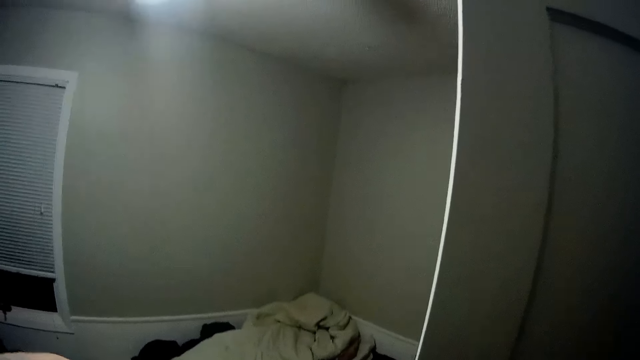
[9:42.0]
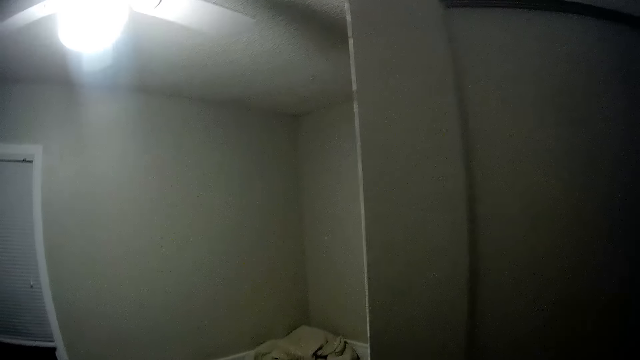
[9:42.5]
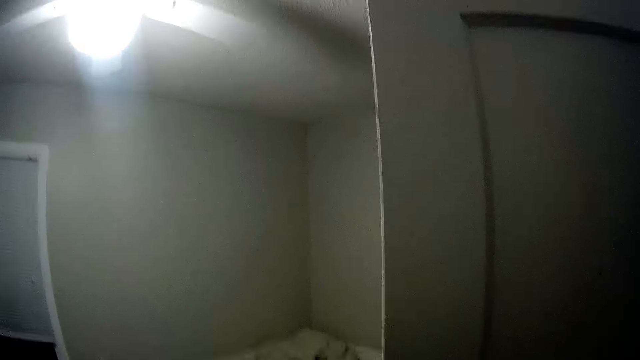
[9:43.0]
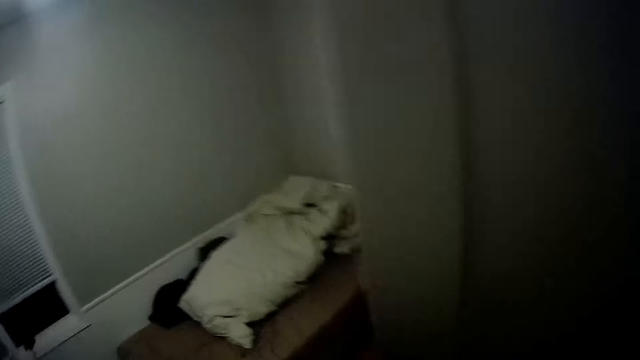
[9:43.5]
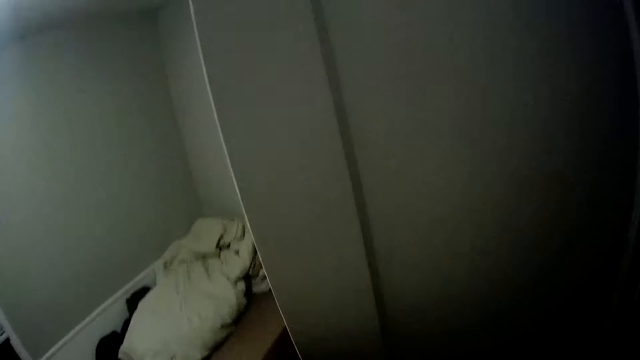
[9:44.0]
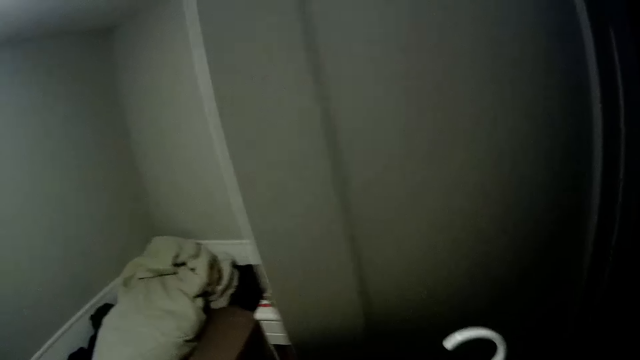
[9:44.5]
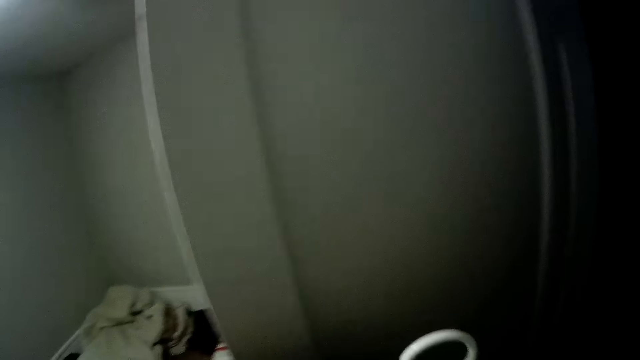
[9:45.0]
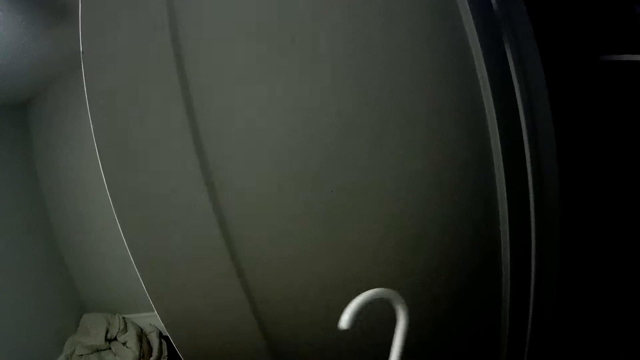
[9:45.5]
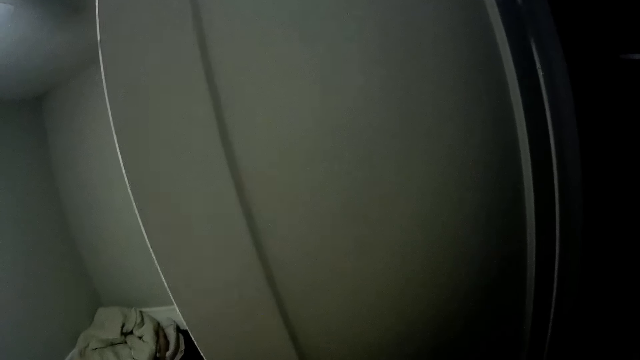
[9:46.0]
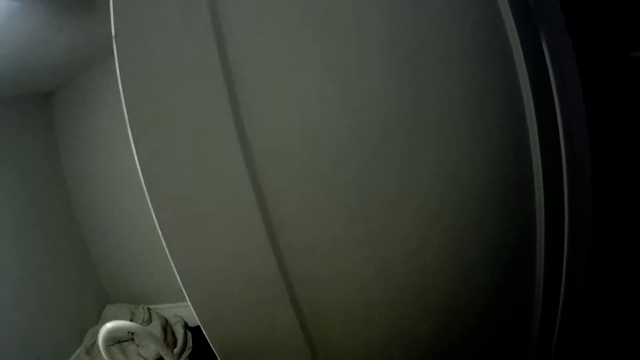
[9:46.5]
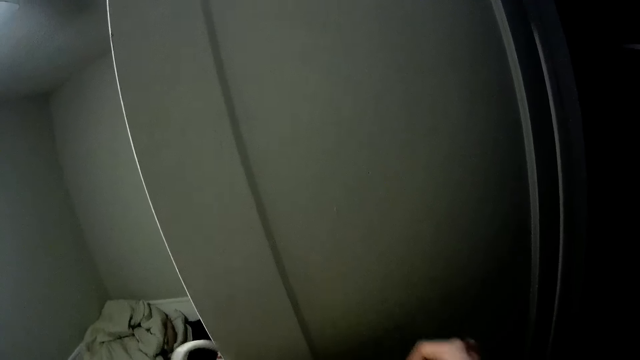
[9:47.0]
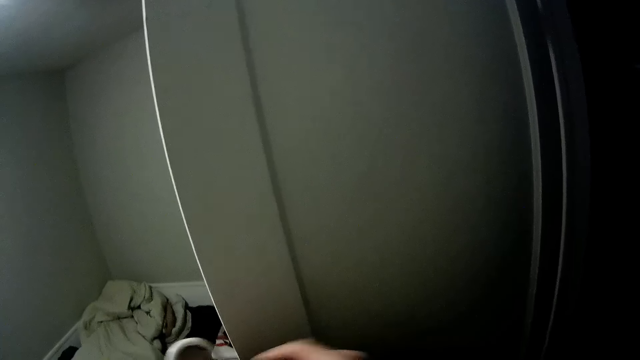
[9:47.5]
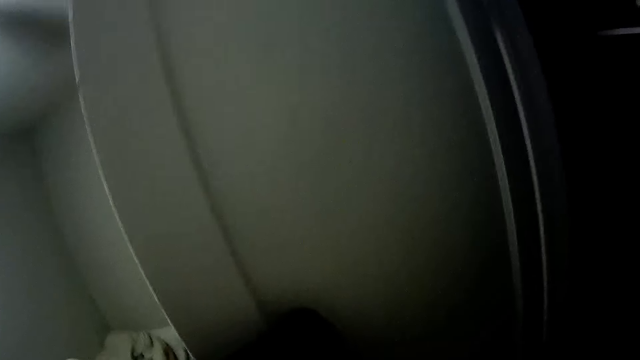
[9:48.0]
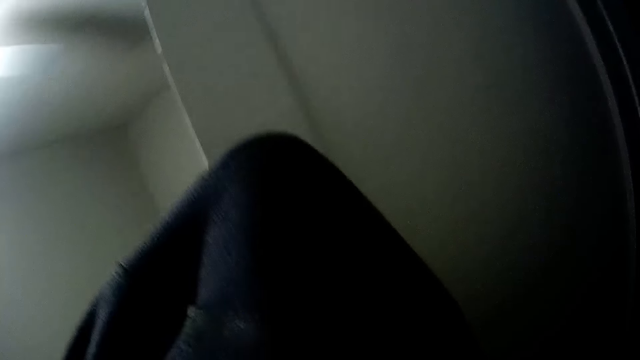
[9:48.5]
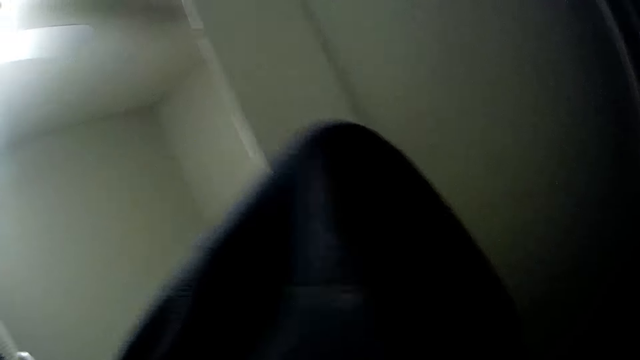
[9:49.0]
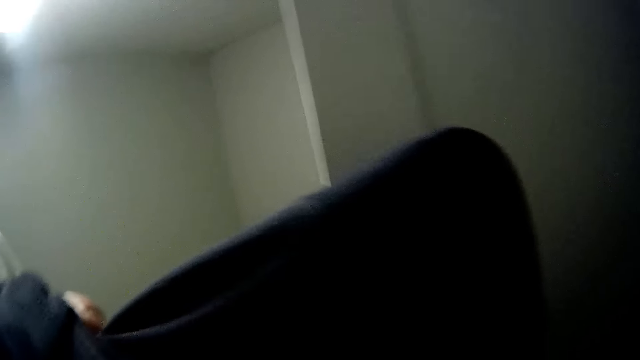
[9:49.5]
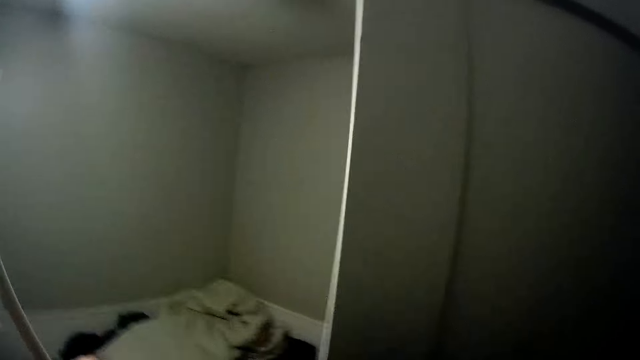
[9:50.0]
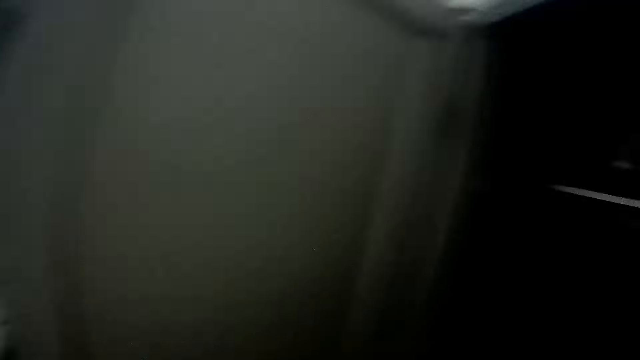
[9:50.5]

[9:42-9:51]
The camera wearer looks around. They arrange the cloth on the hanger. They put the cloth in the hanger.

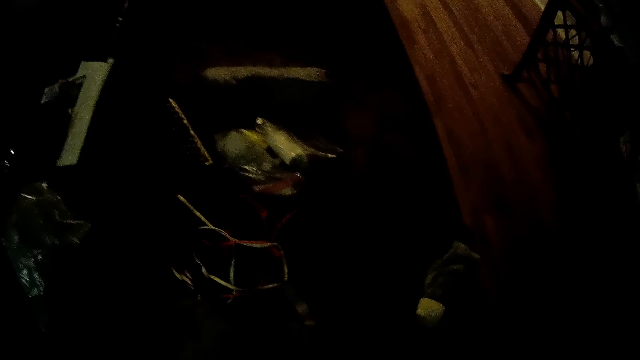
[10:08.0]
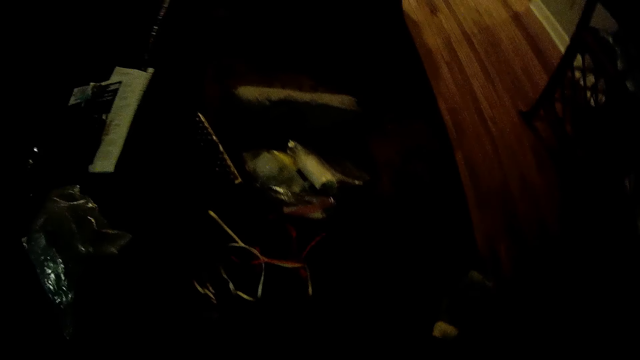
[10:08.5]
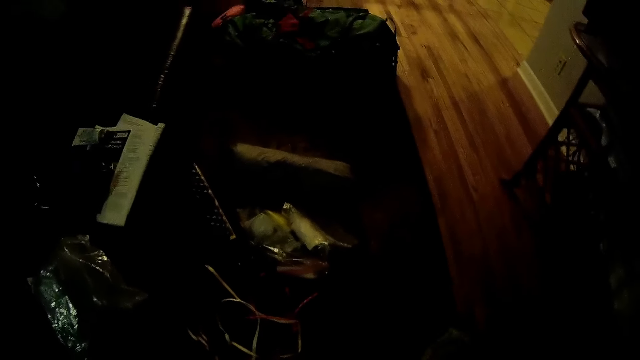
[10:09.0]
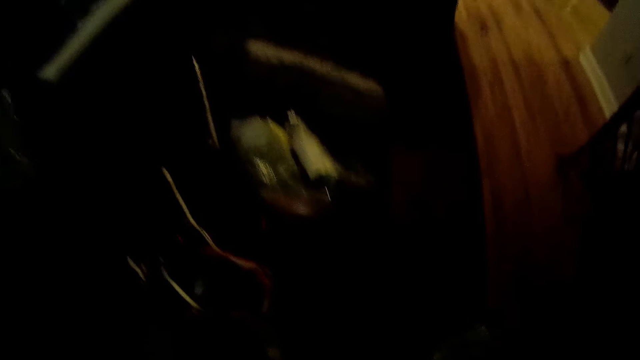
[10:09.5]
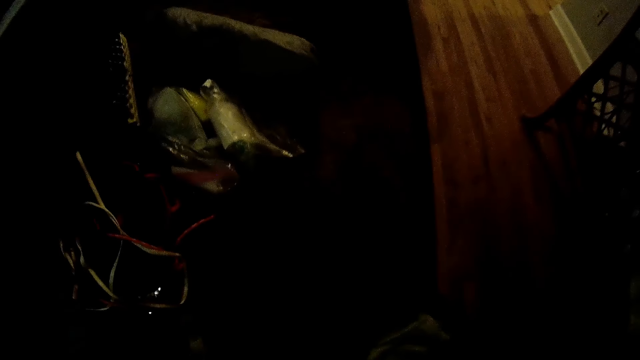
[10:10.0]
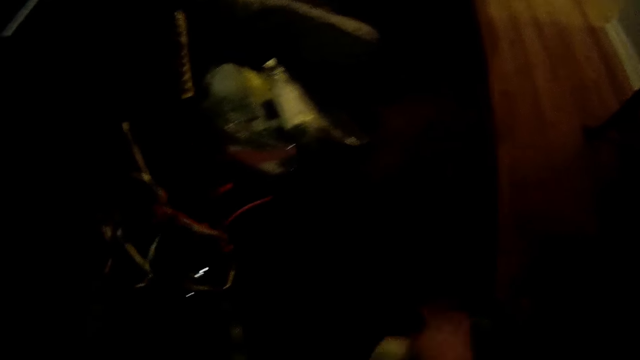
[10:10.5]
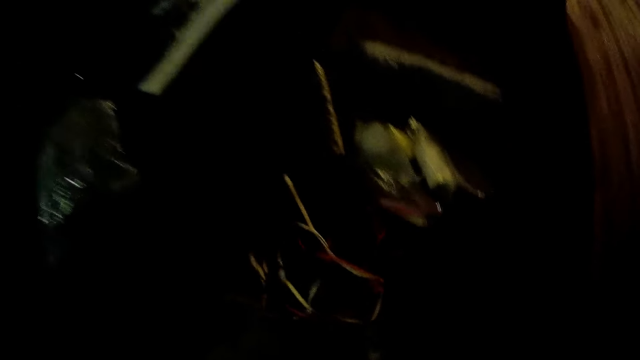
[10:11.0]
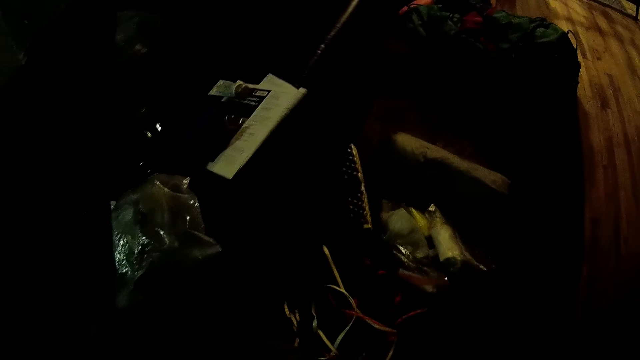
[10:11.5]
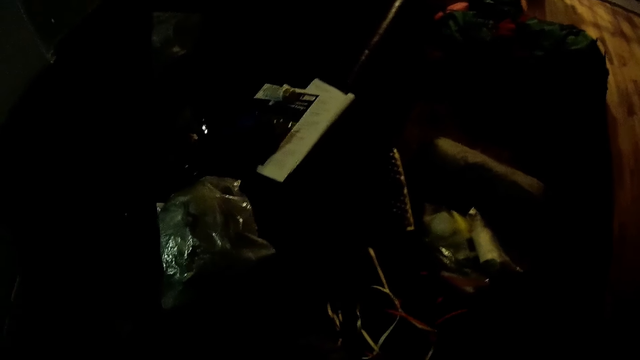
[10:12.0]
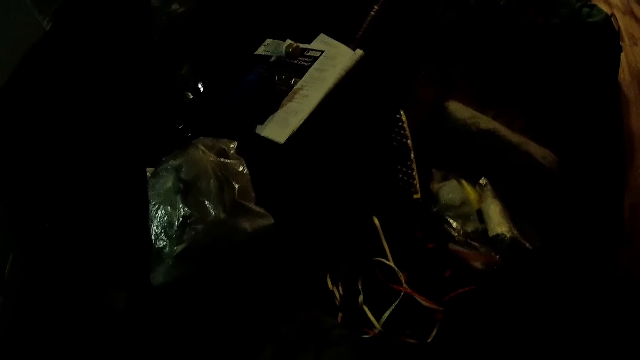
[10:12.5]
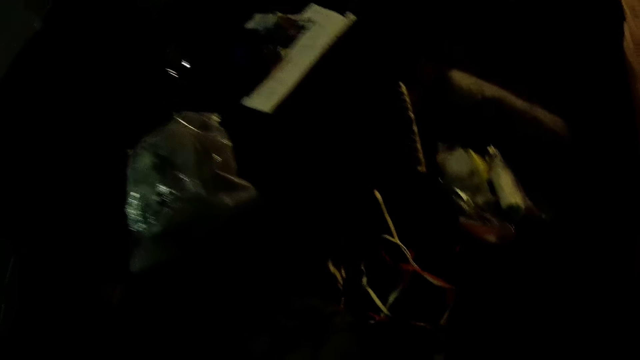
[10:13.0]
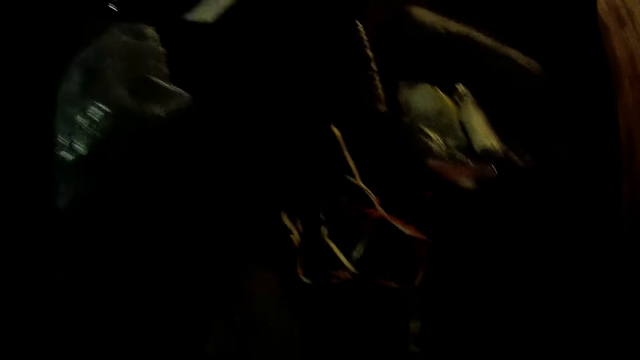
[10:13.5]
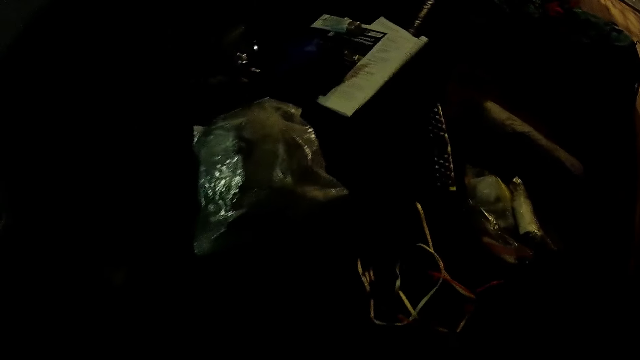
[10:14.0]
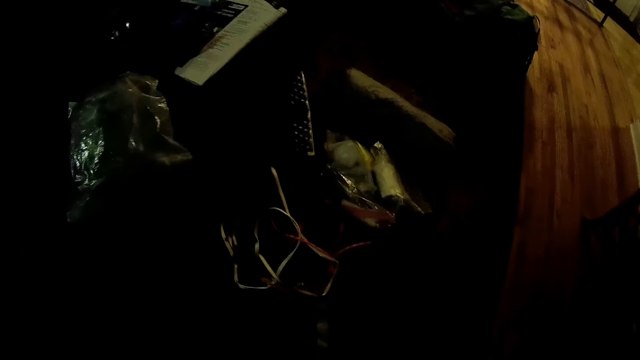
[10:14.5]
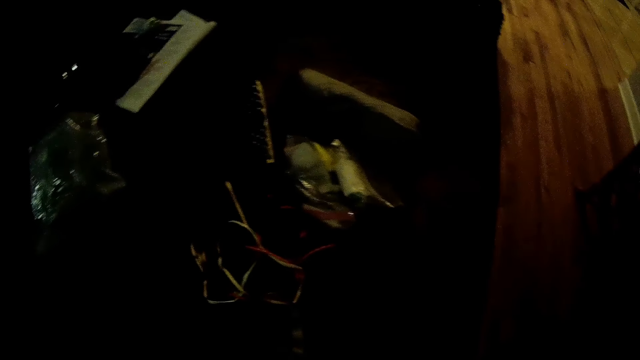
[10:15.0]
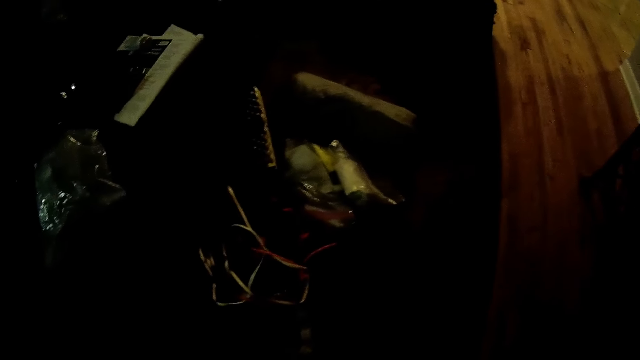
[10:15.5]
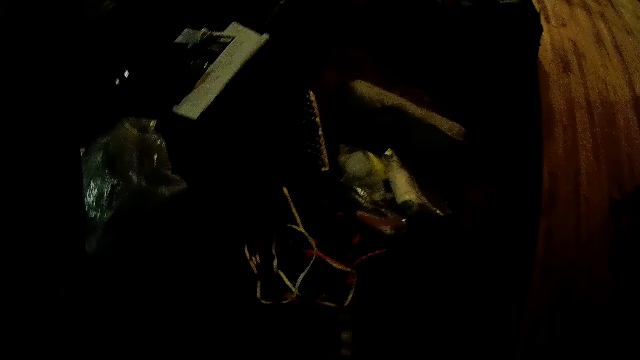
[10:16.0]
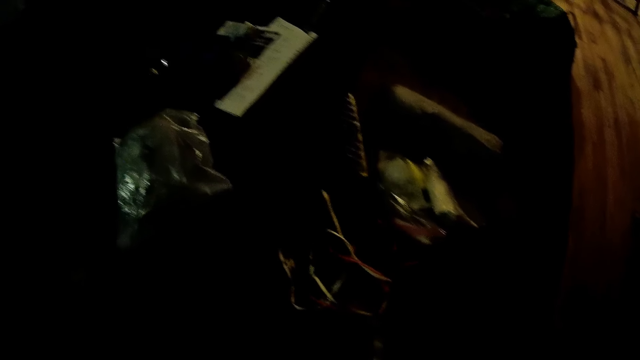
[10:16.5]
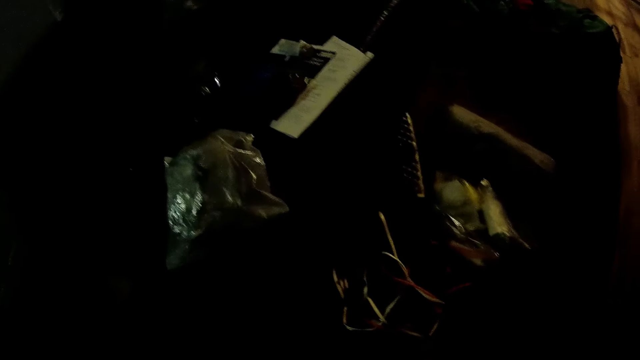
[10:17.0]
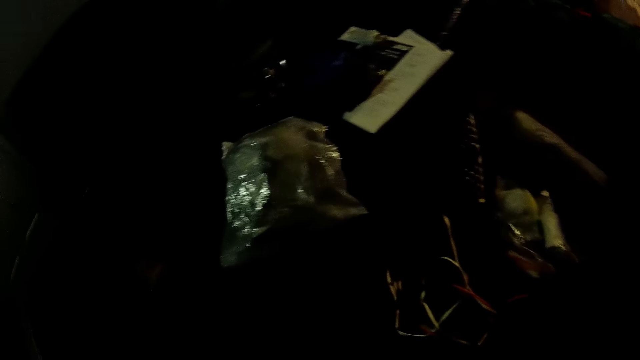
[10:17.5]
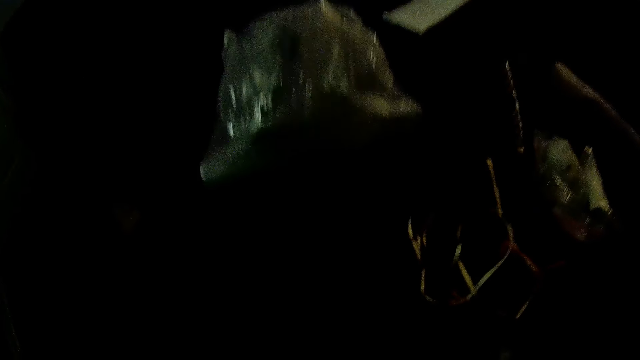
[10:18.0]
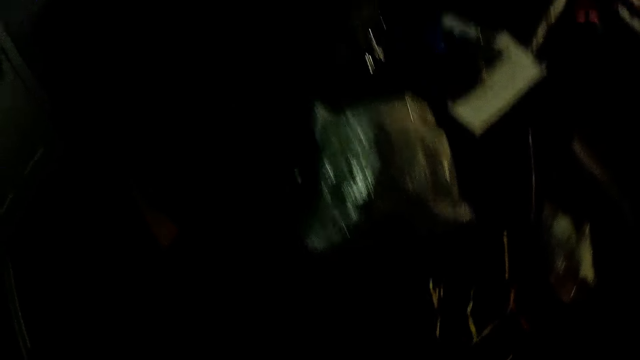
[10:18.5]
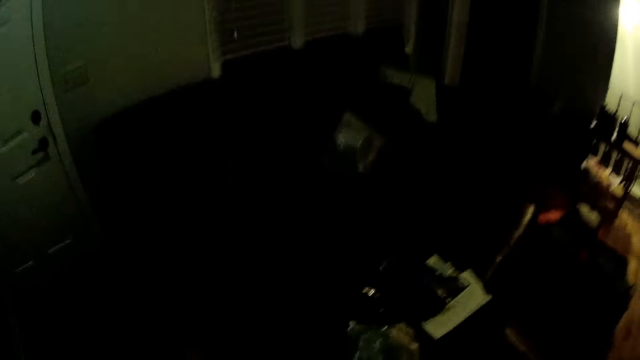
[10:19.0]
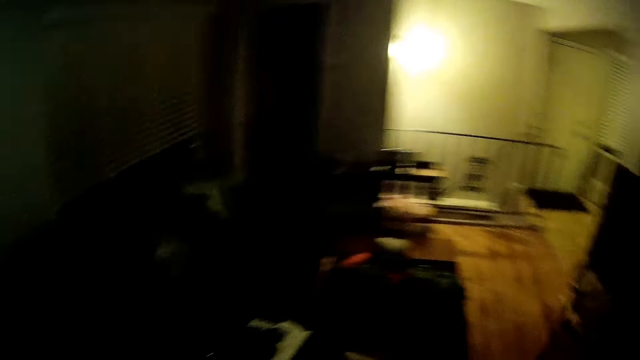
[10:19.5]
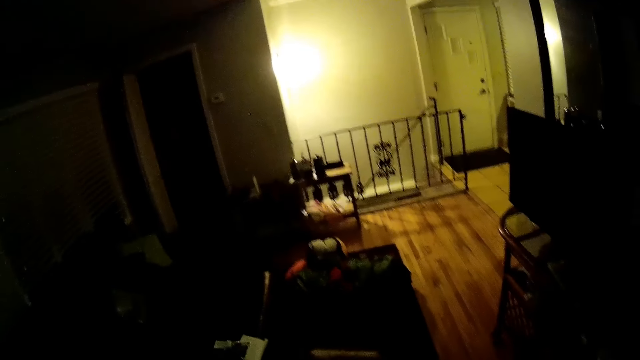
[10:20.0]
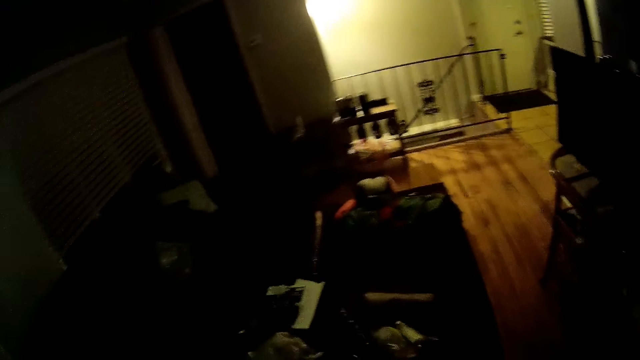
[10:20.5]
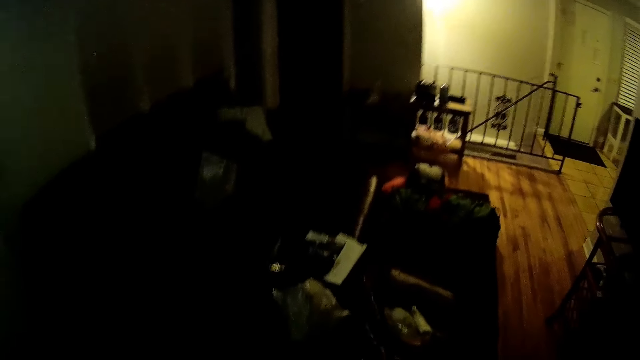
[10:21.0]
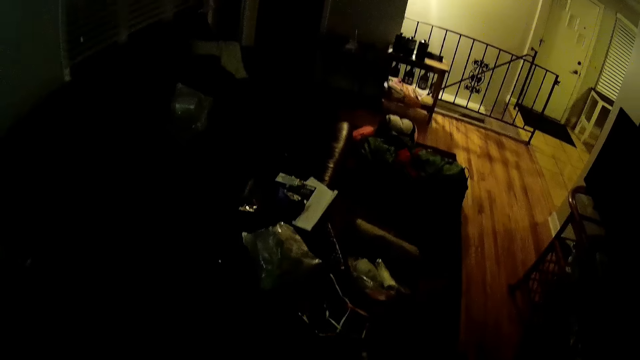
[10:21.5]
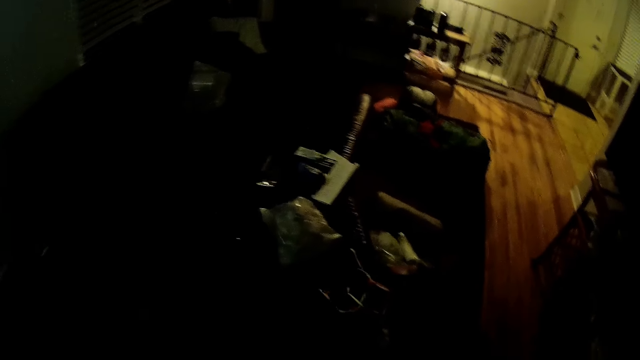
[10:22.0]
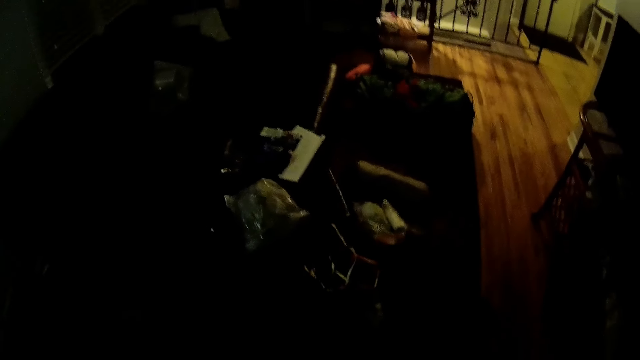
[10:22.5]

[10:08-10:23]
The camera wearer picks up something. They look around.
